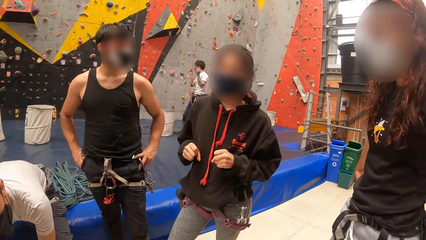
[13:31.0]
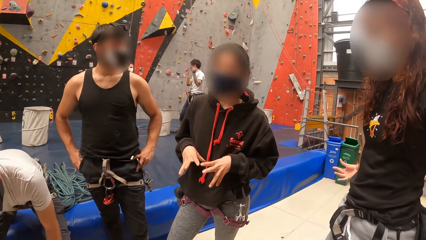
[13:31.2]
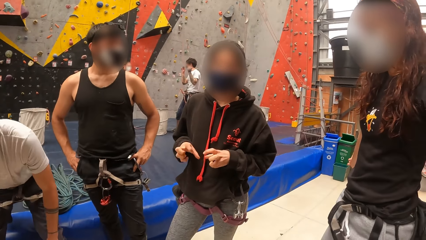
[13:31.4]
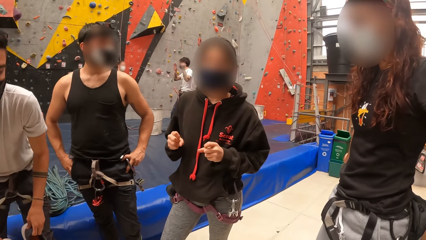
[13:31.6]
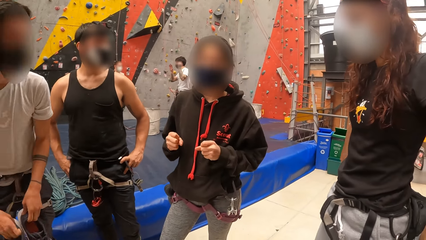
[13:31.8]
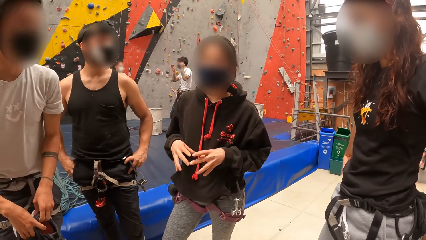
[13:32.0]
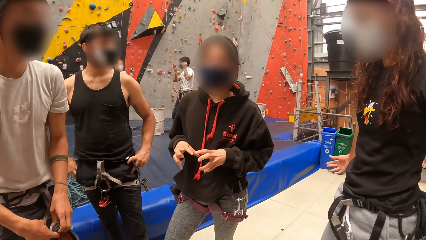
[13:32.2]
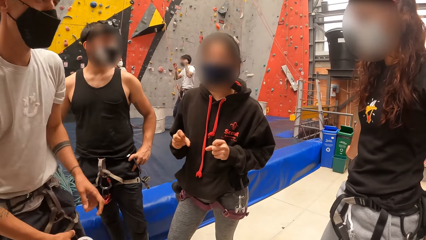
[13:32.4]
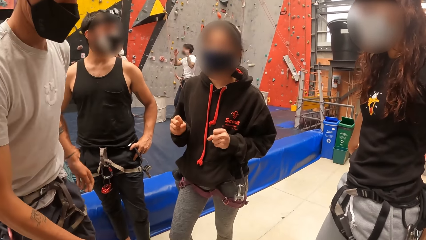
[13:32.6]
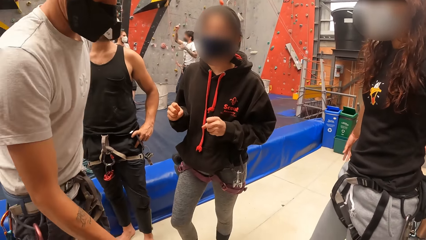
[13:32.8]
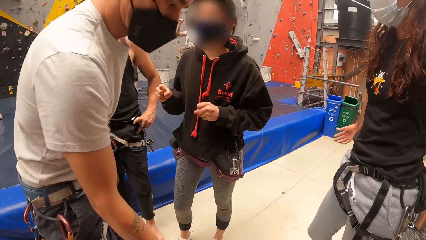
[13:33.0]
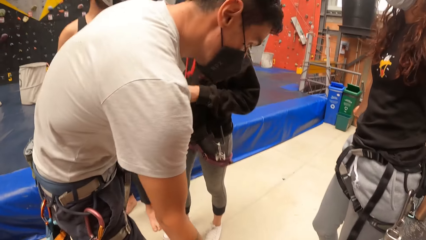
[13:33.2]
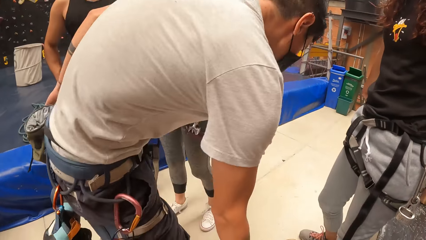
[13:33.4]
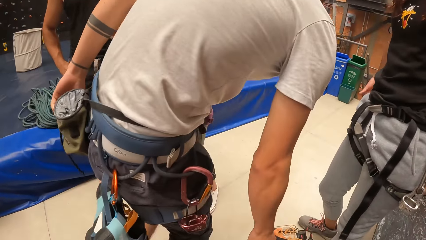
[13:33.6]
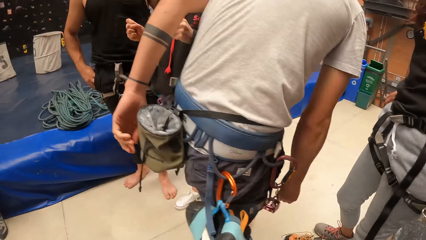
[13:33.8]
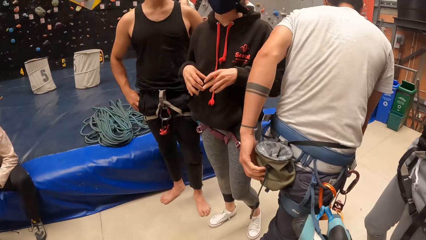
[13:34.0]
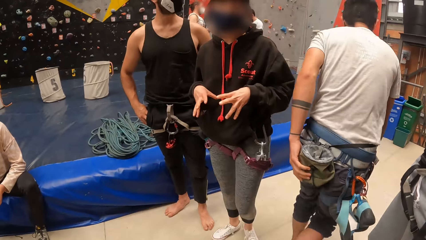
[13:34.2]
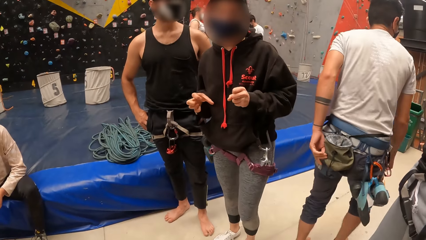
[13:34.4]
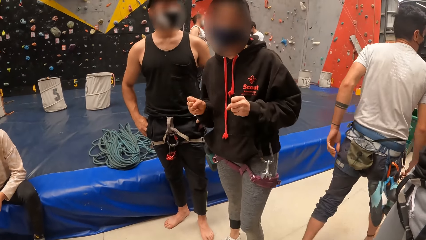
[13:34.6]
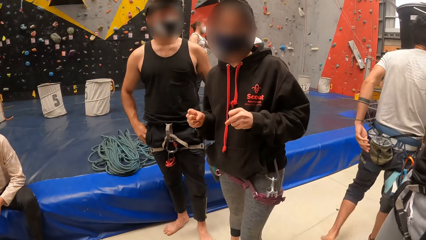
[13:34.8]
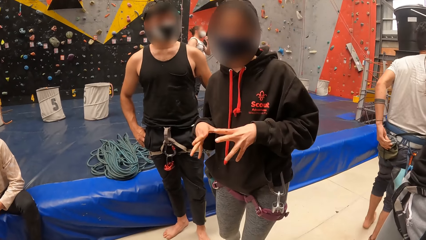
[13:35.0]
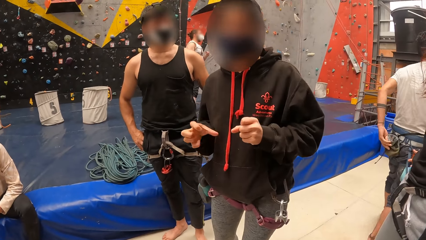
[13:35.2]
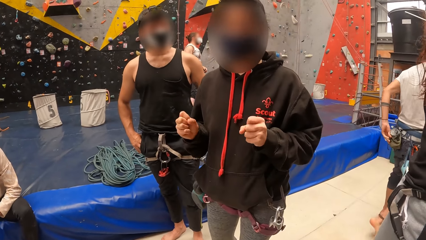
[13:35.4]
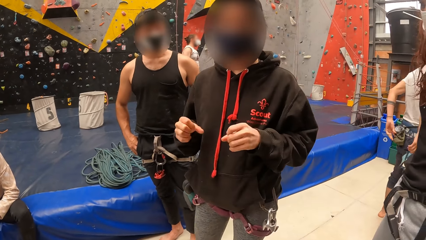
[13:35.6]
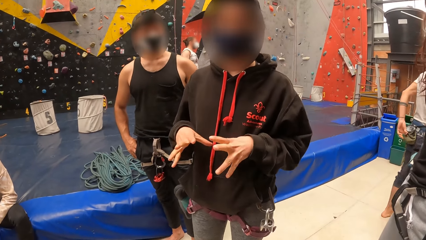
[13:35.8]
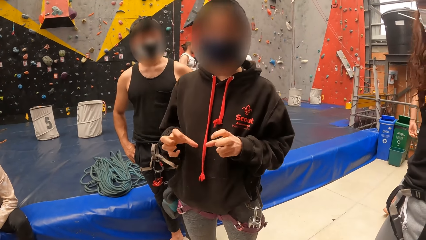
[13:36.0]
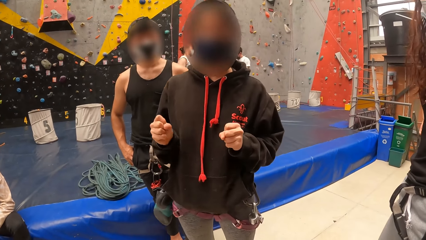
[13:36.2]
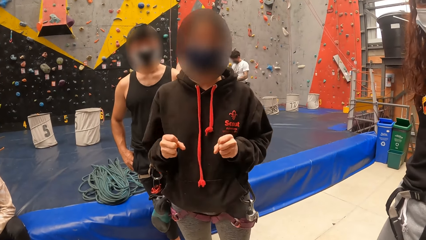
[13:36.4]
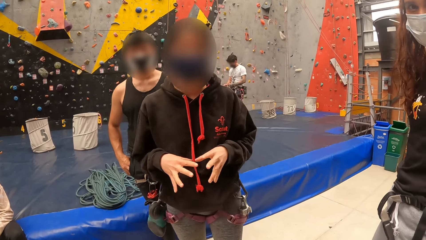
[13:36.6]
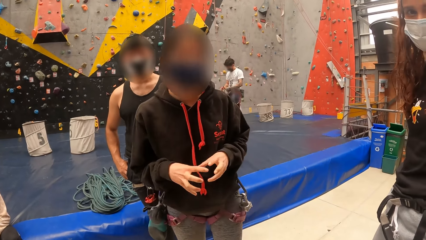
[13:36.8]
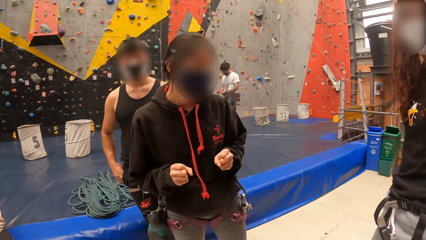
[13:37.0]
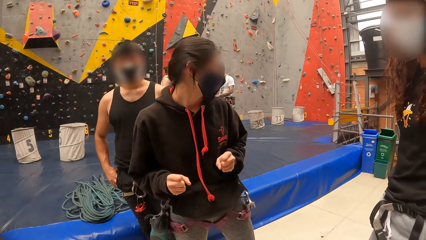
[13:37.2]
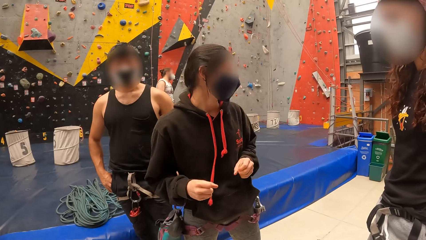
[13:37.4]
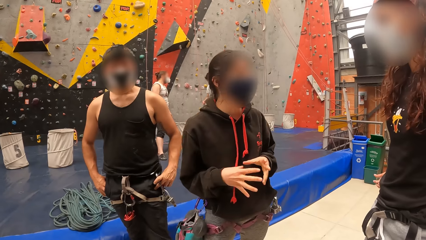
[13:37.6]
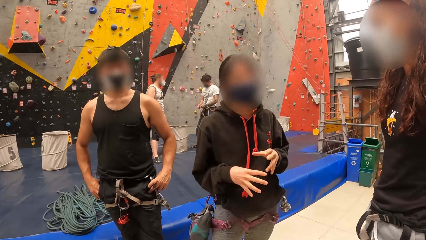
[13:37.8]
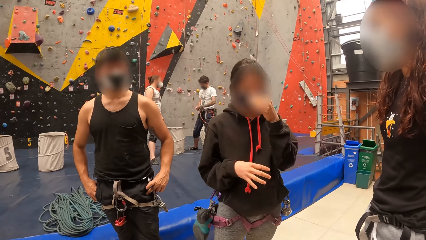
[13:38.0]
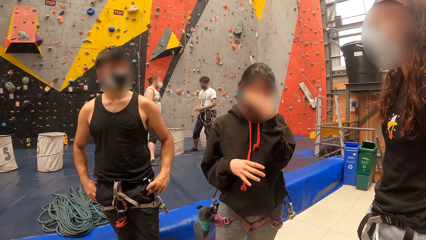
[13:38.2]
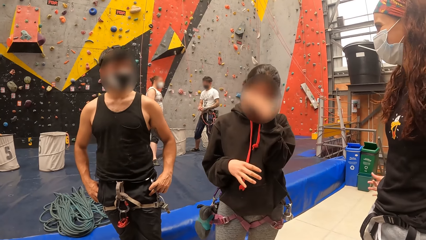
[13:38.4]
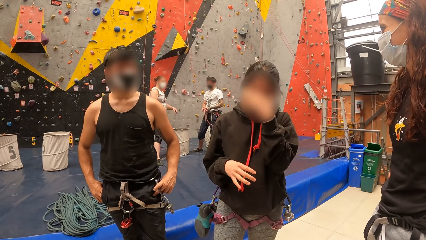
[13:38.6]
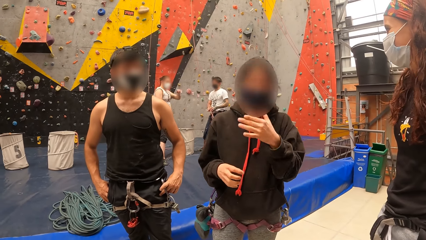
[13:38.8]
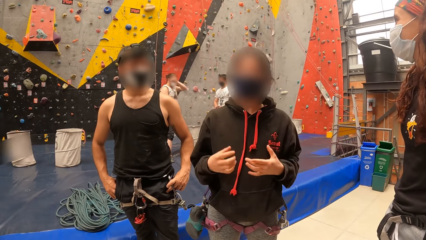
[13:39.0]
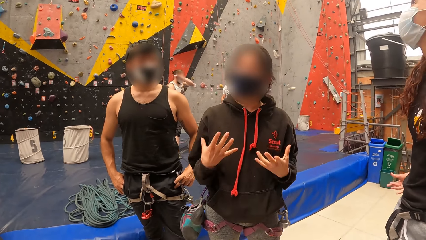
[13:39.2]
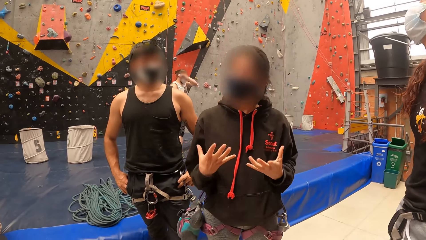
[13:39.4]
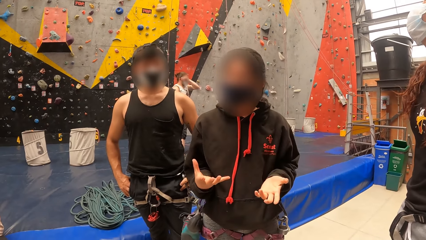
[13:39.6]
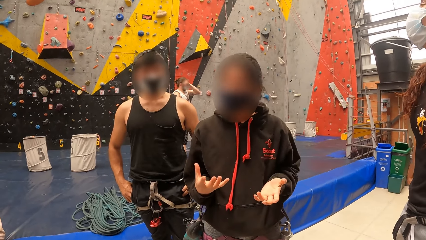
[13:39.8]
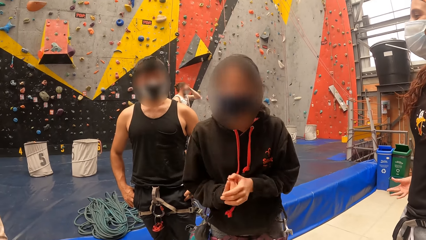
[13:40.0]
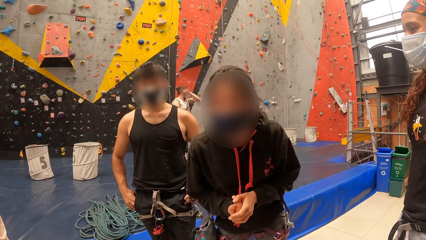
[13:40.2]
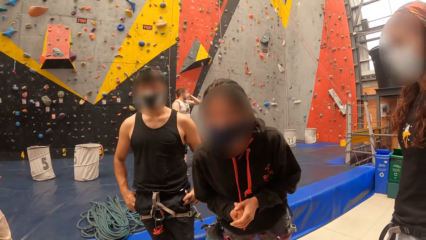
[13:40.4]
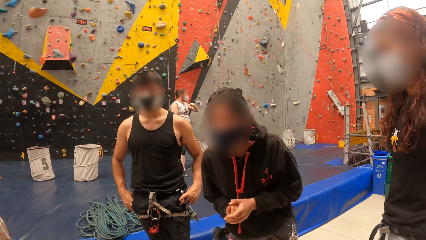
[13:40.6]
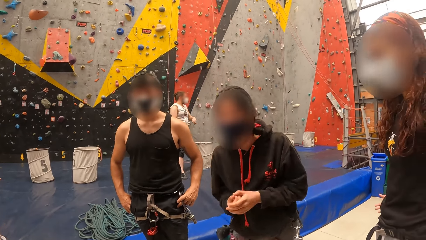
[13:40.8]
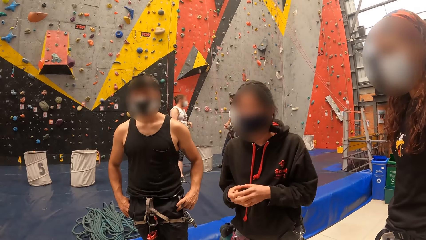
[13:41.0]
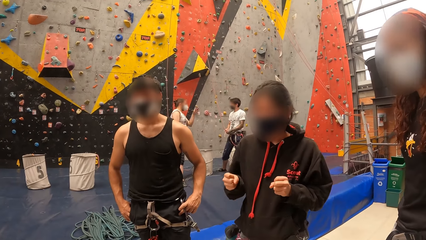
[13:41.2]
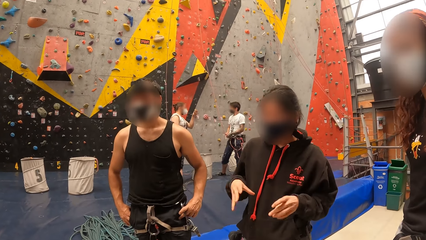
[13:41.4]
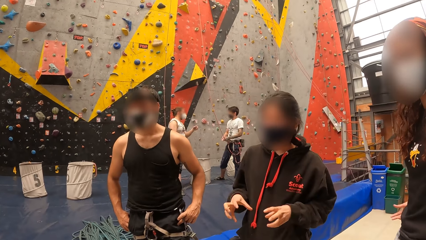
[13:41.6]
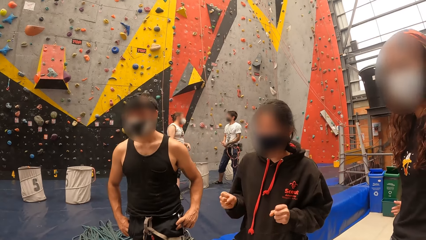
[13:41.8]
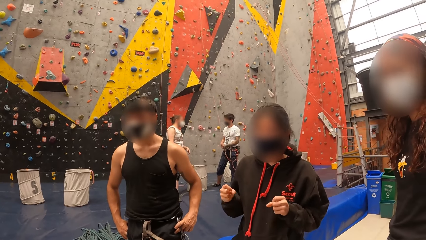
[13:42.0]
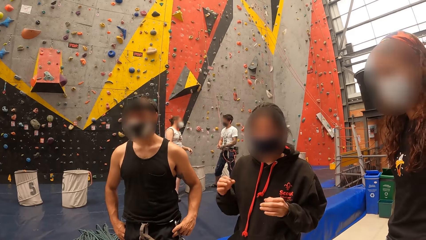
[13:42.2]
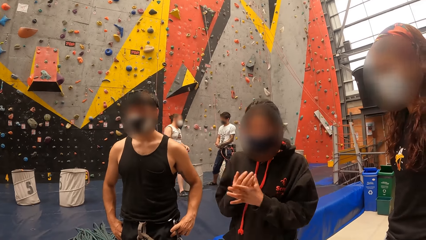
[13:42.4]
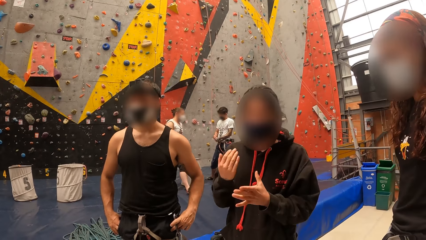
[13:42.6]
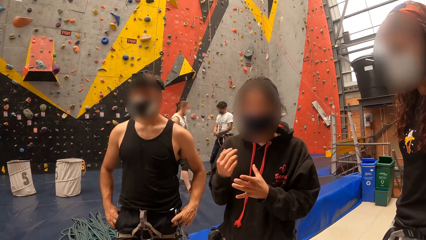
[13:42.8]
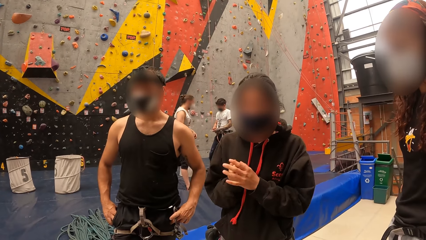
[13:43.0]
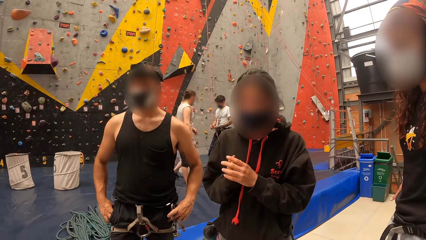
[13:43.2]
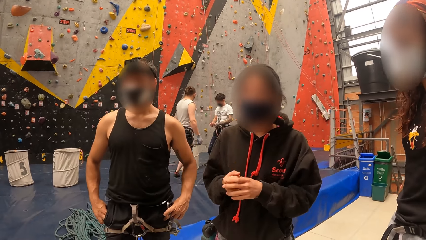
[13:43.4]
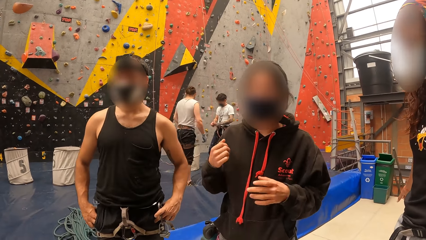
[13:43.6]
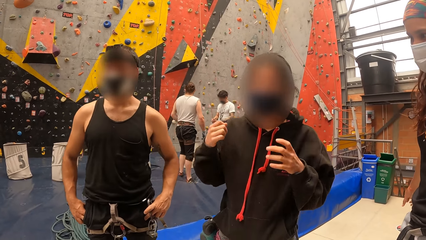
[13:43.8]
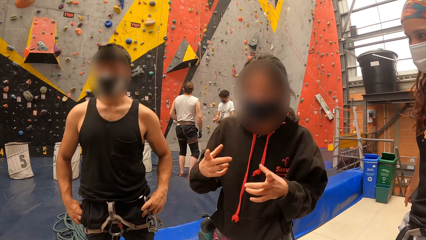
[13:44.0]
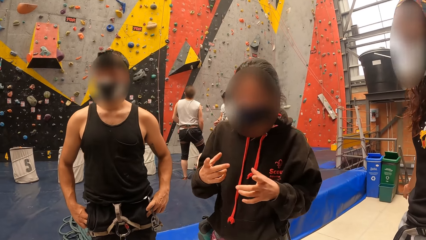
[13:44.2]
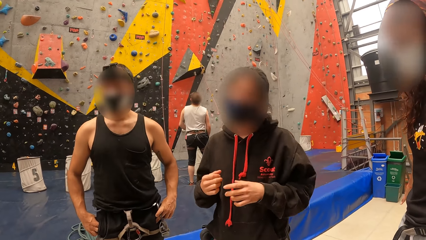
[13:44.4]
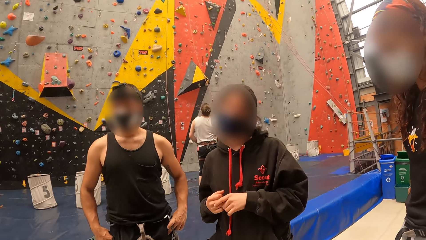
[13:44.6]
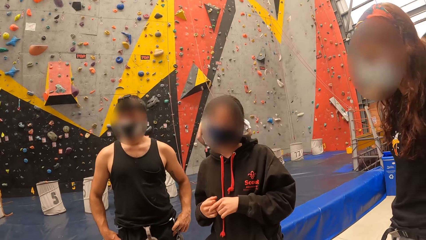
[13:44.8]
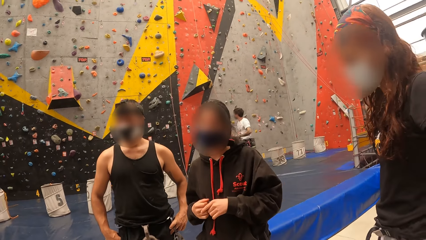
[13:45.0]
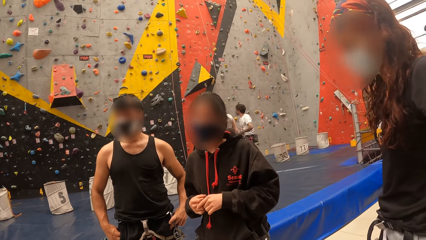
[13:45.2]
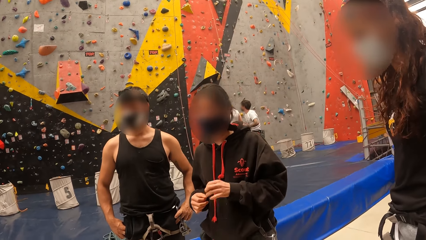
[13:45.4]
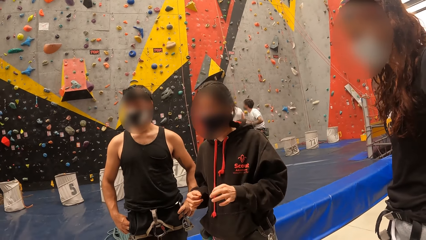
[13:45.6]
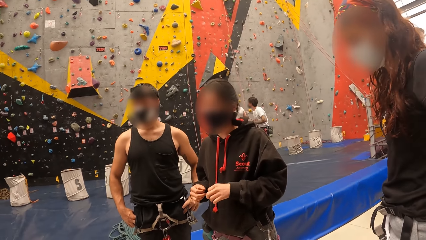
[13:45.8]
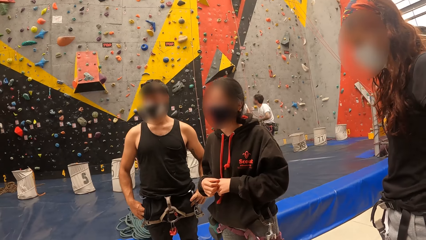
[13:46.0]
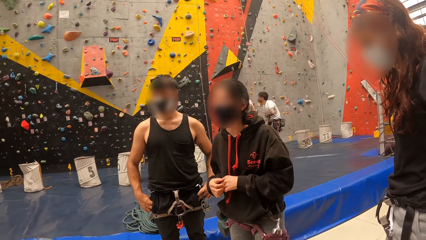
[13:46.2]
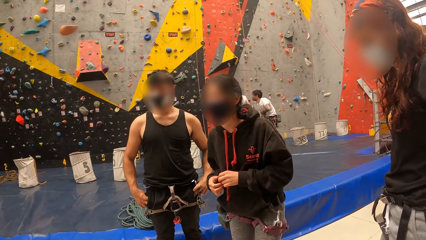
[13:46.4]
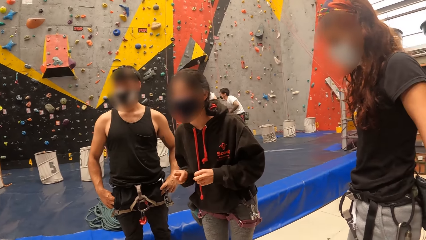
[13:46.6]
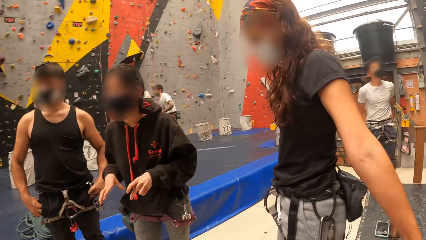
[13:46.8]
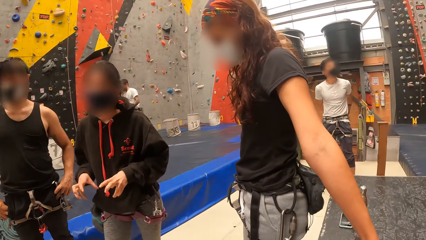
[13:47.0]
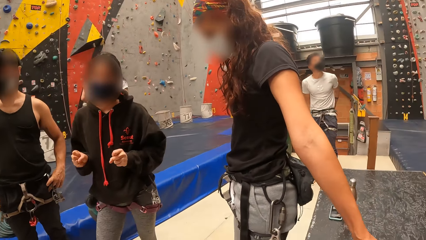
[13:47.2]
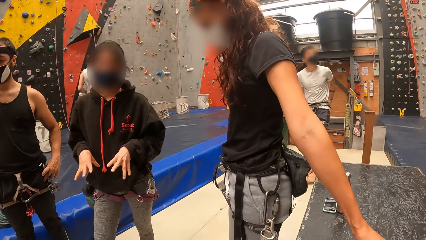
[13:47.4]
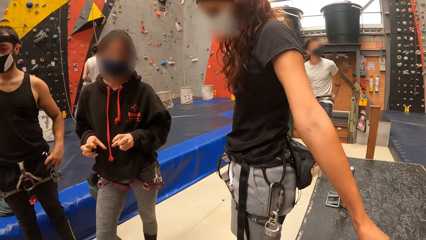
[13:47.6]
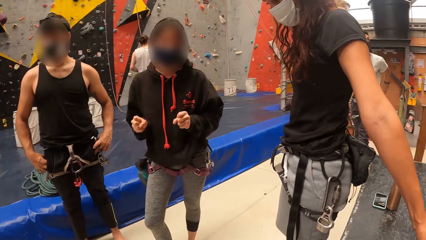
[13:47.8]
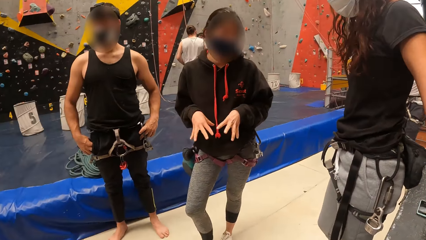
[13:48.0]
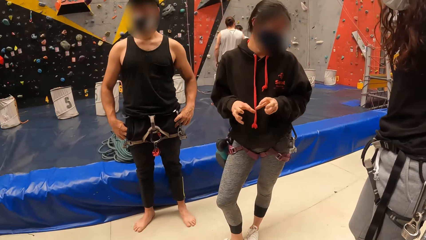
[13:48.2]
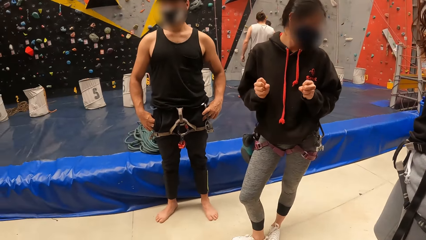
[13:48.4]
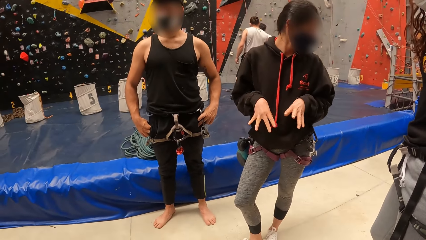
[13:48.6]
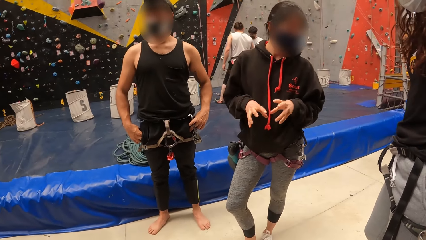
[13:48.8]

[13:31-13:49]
A man rises up and walks away. A woman moves fingers, moves back, touches the face, talks to the camera wearer, and moves hands. Another man looks around the room. A further man looks around the room.
